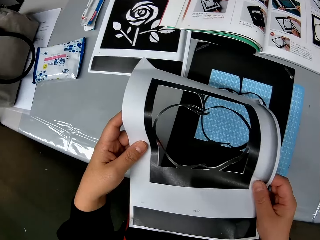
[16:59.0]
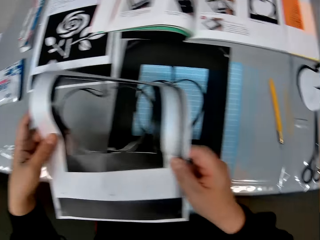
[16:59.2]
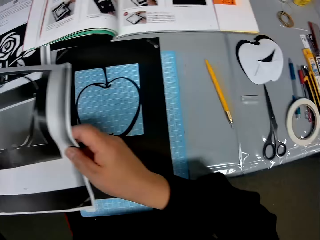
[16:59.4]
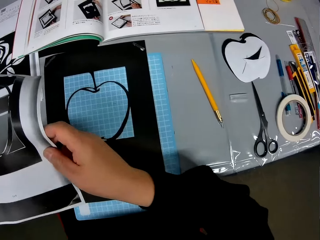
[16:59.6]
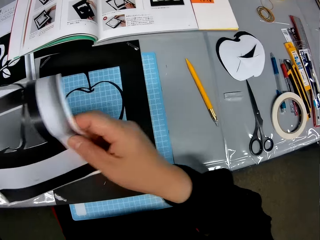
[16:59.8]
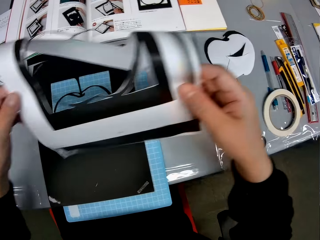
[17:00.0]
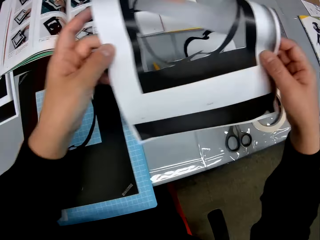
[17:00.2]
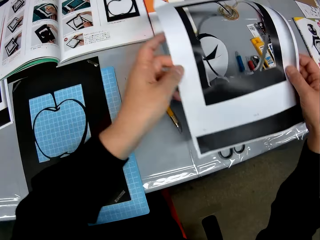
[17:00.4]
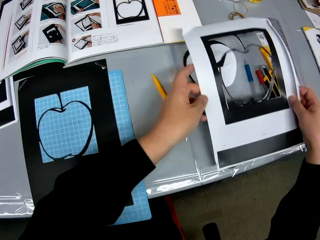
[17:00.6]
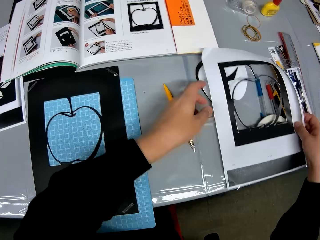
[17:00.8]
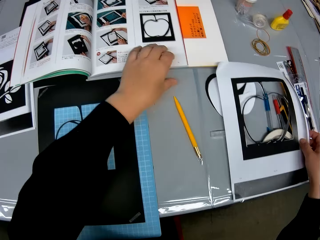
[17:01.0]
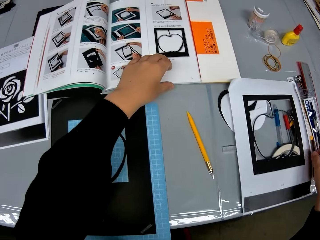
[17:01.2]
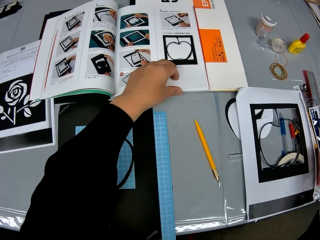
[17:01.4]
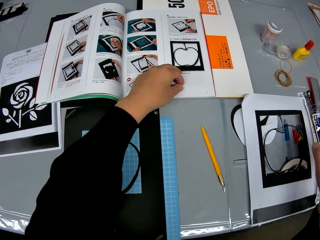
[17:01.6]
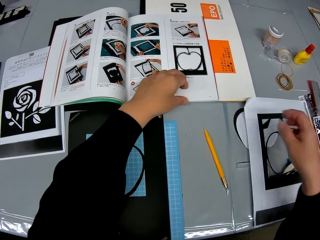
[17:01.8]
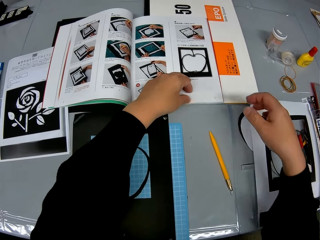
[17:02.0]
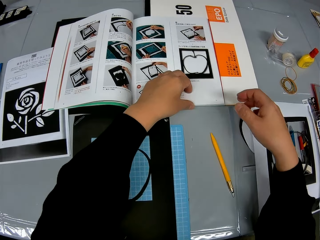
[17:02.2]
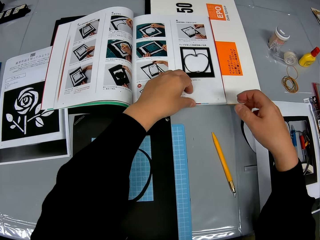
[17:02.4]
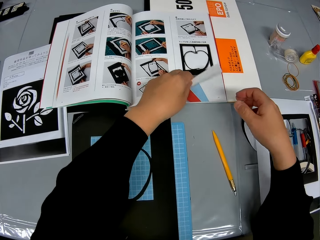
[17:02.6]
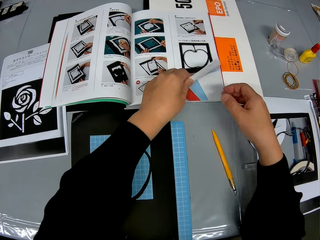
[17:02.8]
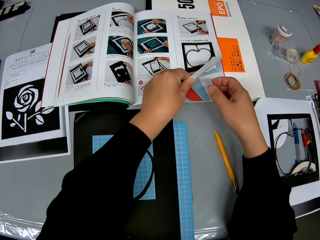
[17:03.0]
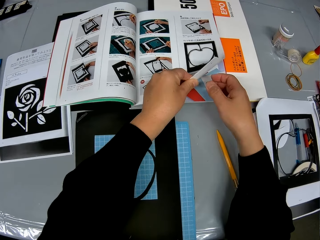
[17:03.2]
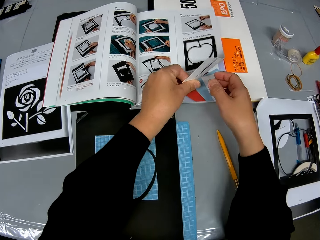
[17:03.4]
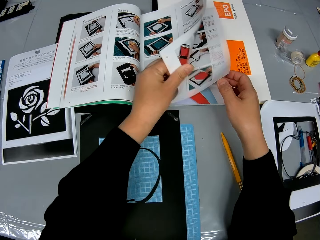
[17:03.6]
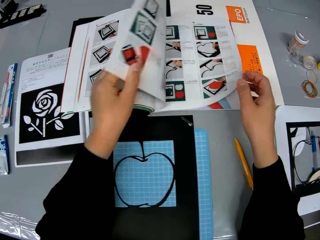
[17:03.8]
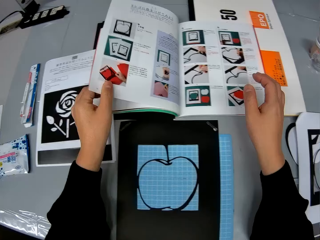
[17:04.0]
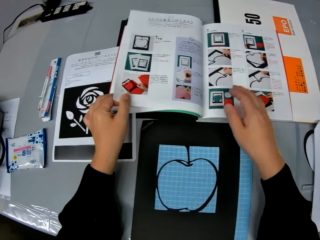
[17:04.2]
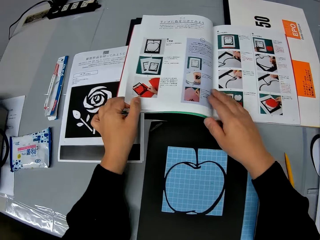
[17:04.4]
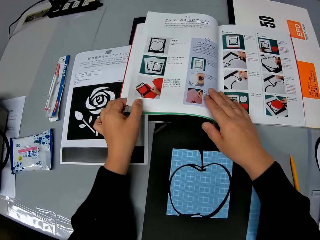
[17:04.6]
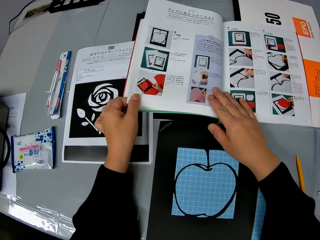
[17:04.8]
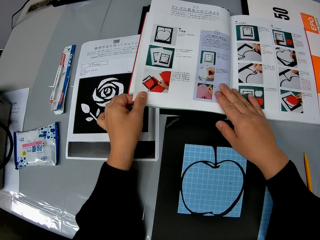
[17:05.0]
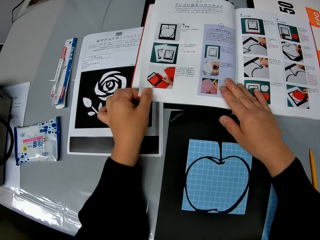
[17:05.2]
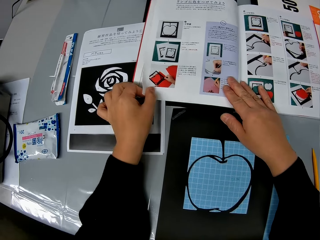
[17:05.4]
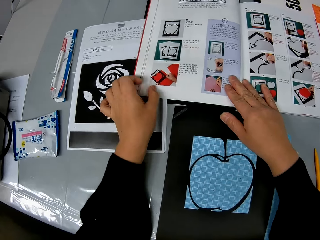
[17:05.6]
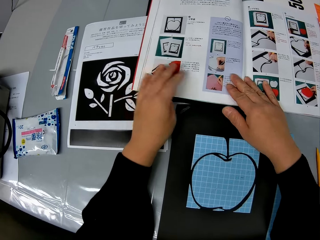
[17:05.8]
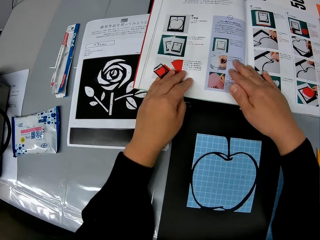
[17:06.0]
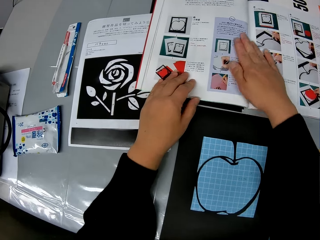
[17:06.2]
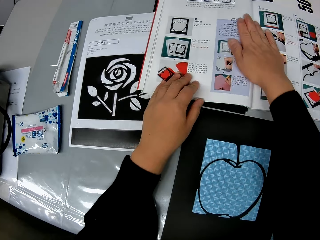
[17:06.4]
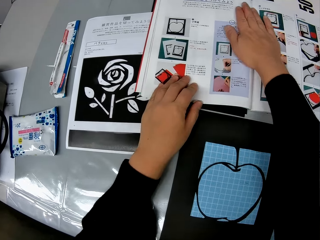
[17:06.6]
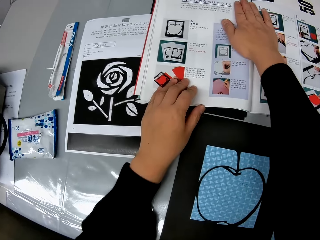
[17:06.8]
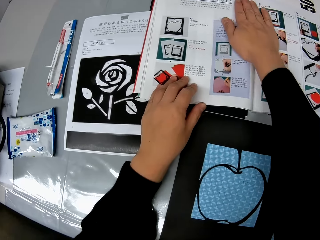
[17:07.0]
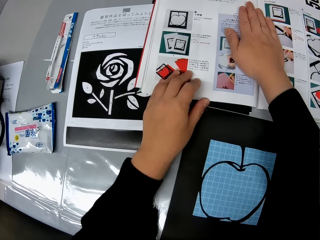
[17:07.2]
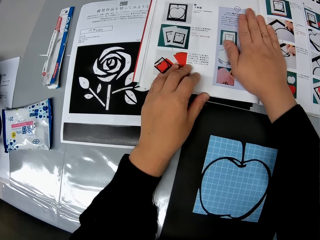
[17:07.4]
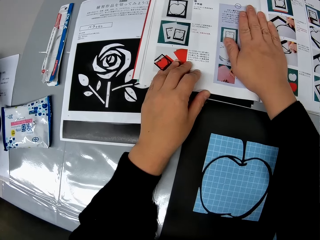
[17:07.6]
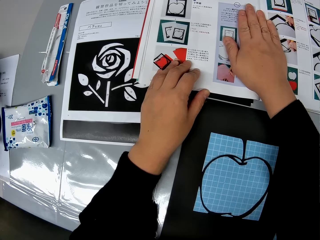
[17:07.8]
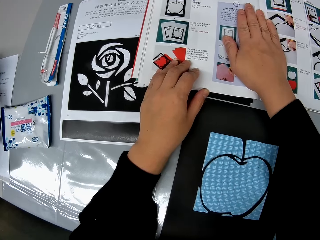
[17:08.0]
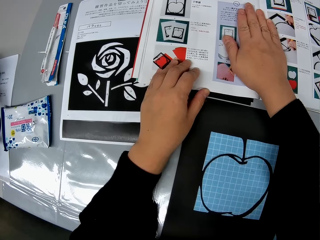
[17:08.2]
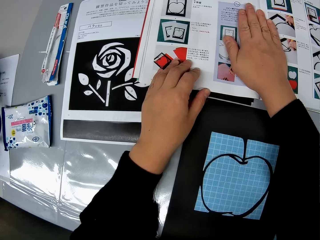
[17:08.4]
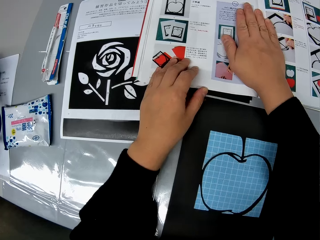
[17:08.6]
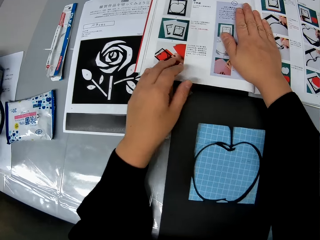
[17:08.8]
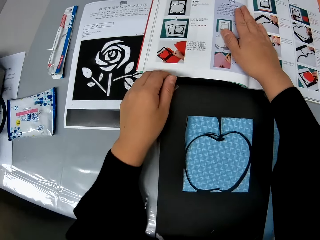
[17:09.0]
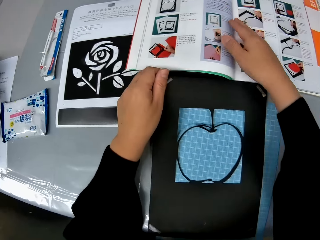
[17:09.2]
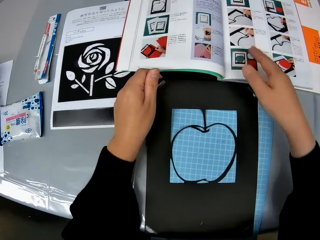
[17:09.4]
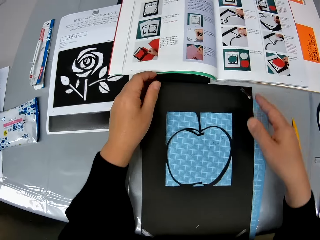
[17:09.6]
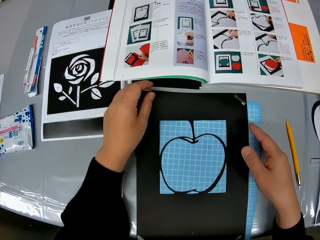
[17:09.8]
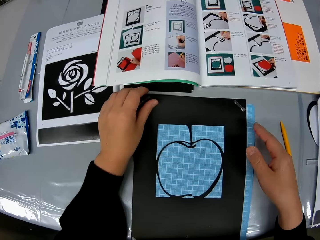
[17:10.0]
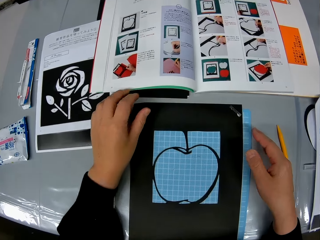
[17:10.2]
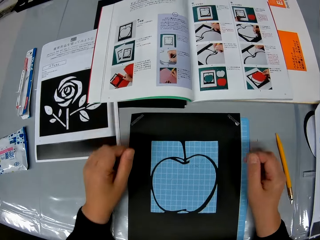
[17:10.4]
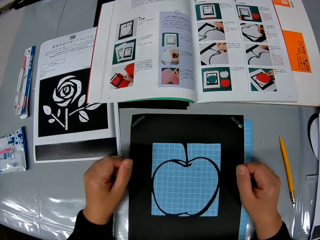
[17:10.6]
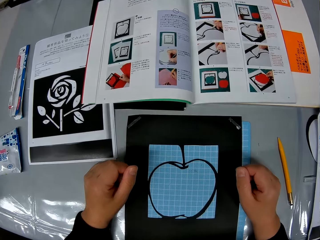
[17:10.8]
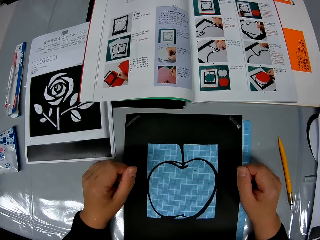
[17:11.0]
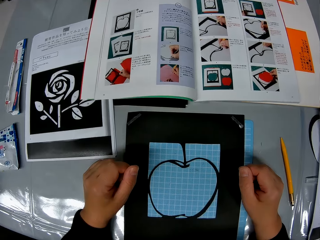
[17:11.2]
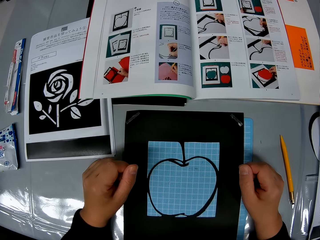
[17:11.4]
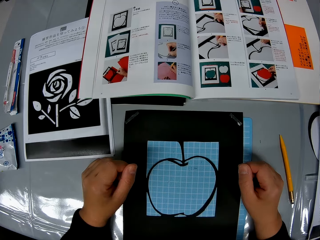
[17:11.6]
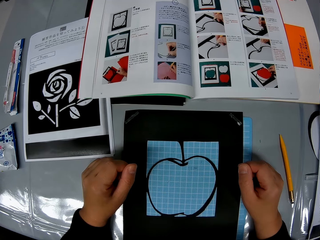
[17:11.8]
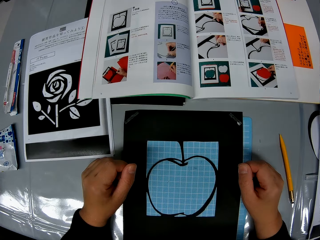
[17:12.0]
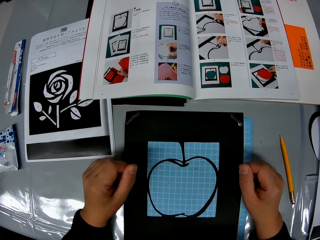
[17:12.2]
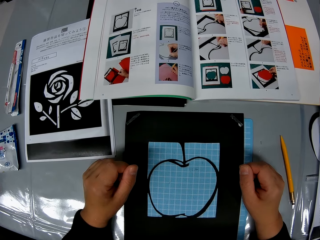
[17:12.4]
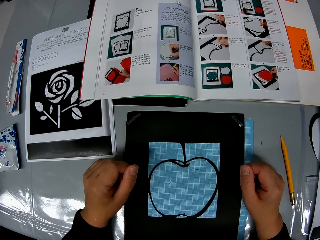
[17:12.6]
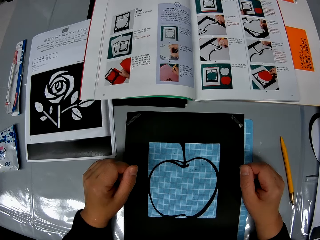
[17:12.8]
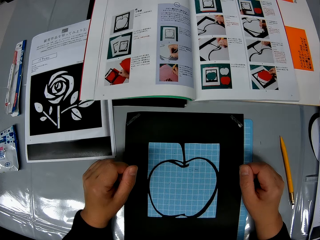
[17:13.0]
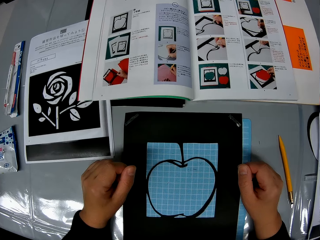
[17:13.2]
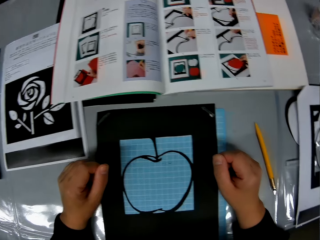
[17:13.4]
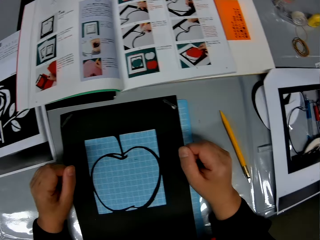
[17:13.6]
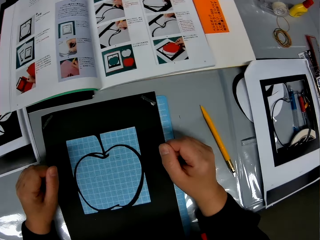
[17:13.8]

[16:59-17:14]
The camera wearer places the craft sheet on the table. He turns over the pages of the manual book in front of him on the table. He folds the manual book page. He adjusts the book with his right hand. He reads the manual book.

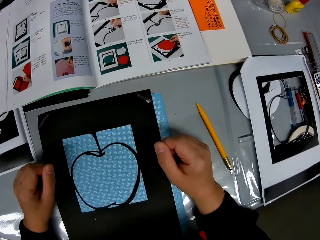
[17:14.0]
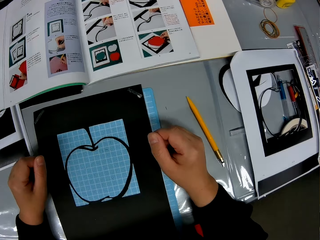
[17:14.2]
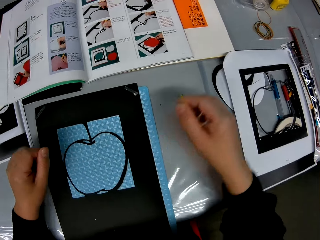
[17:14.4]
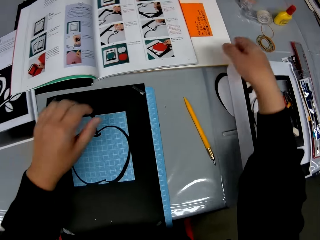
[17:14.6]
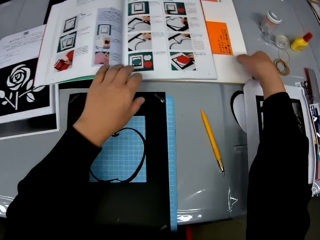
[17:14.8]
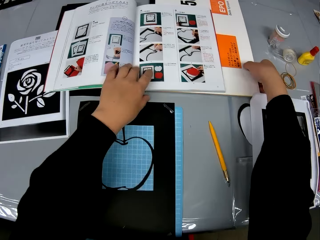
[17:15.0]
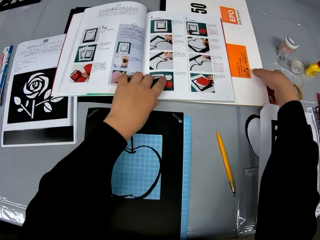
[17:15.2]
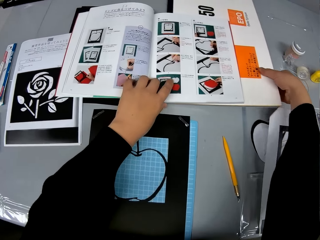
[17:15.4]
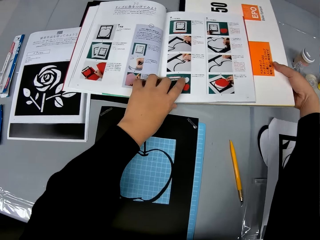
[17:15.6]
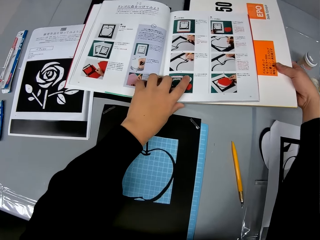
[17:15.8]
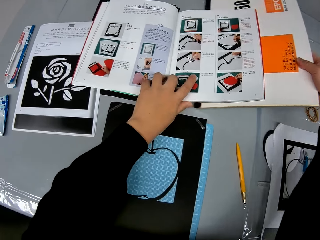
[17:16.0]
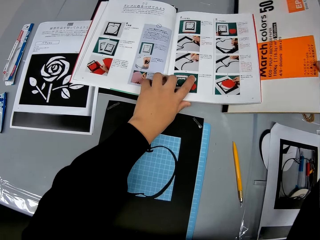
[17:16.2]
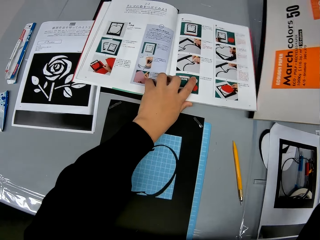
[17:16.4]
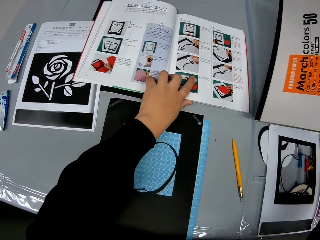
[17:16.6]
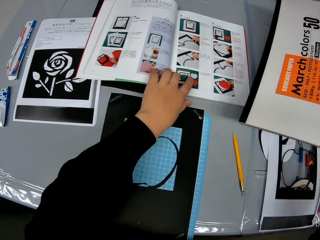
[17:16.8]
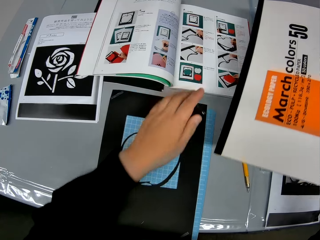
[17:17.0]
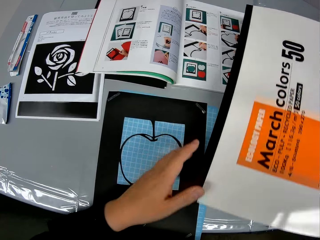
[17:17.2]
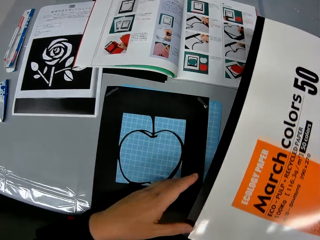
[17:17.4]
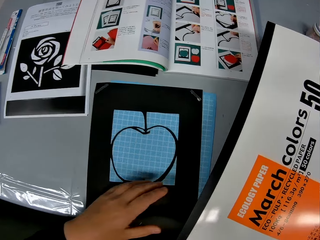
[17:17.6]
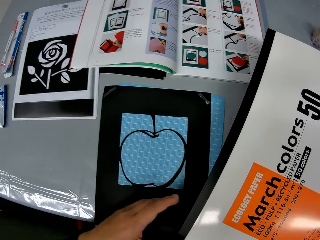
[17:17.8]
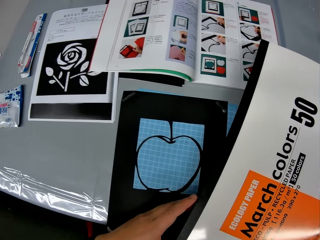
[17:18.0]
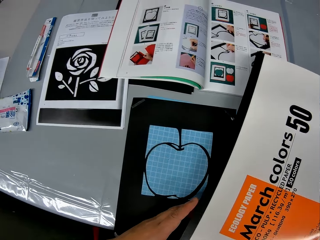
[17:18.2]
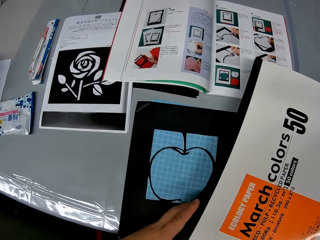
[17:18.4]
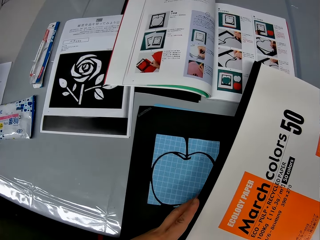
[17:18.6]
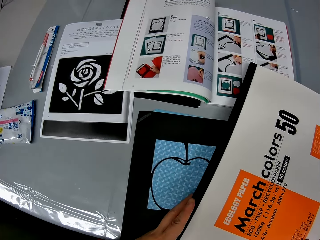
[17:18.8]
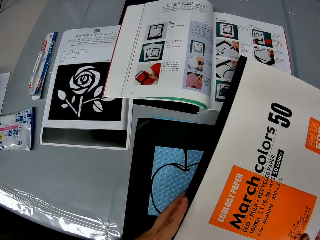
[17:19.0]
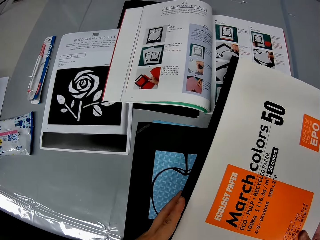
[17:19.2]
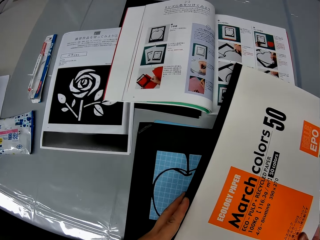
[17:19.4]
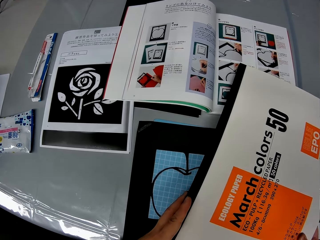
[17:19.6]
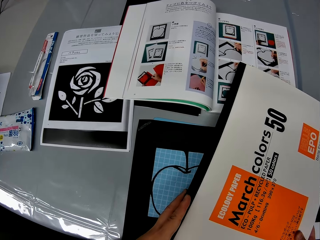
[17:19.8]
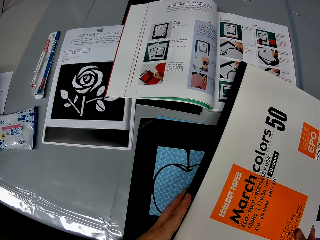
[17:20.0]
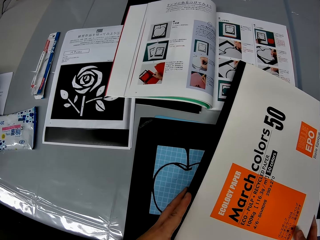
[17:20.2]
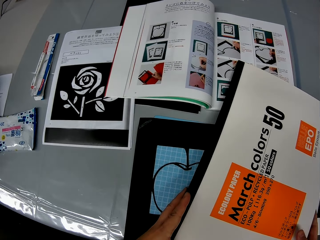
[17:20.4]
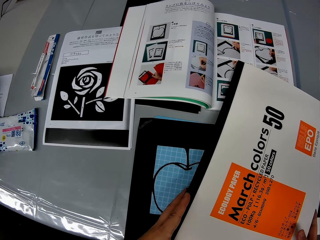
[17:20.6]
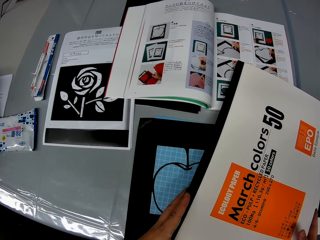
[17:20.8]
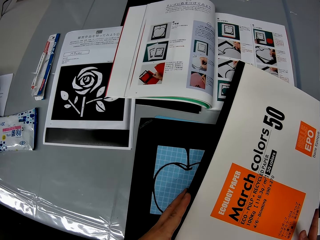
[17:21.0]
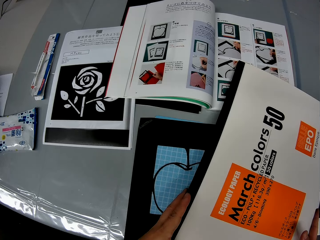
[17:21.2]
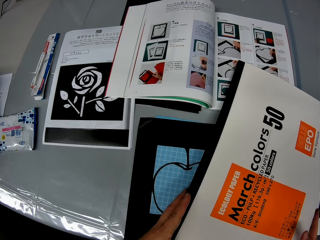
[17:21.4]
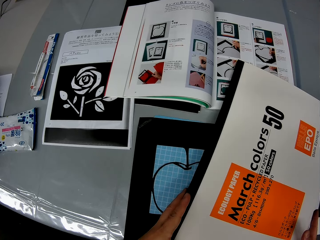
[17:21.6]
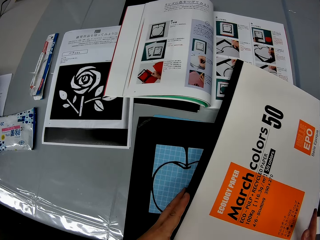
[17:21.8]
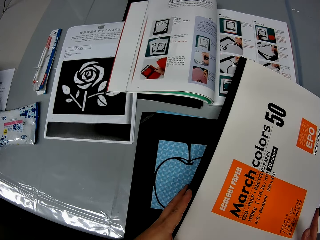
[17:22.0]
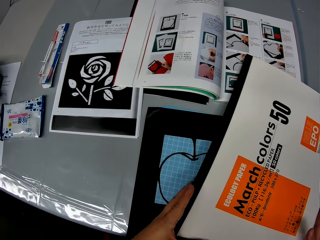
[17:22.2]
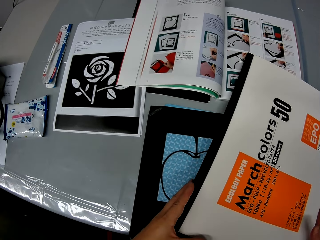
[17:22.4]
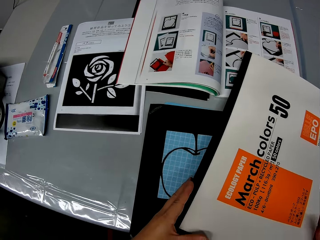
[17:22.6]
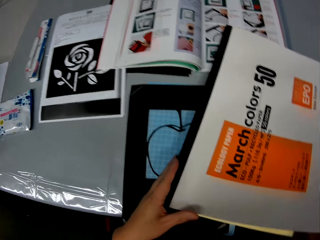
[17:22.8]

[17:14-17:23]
The camera wearer picks up a match color book on the table. They read the manual book.
